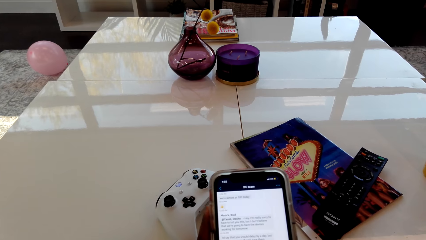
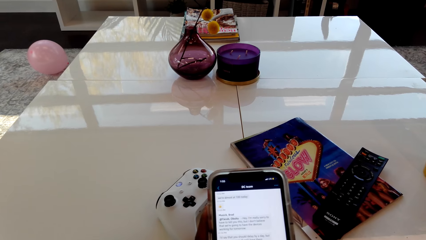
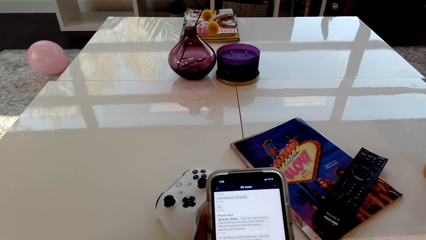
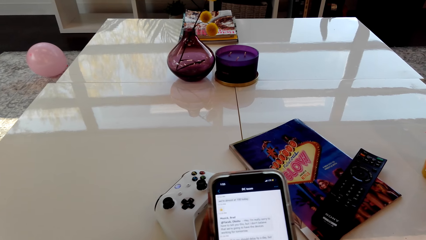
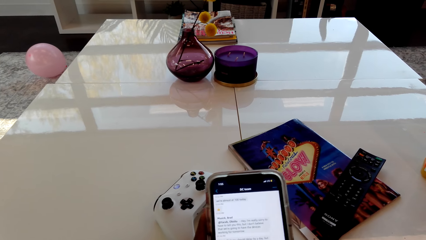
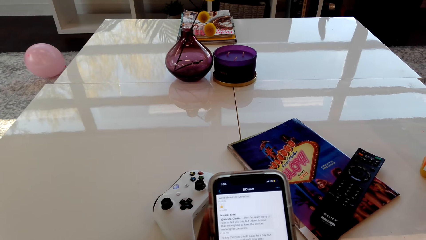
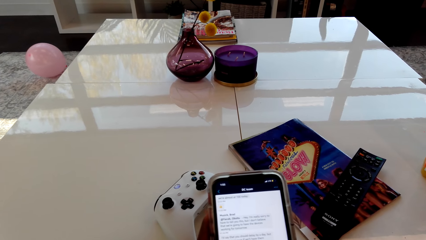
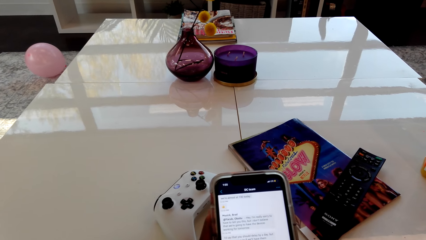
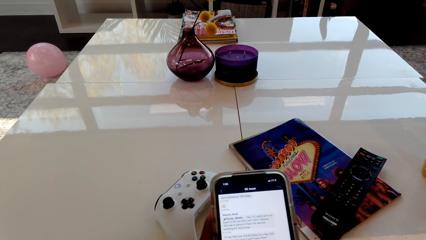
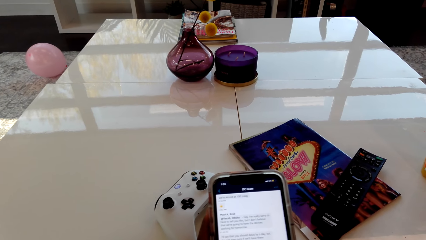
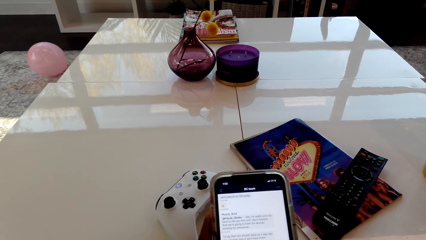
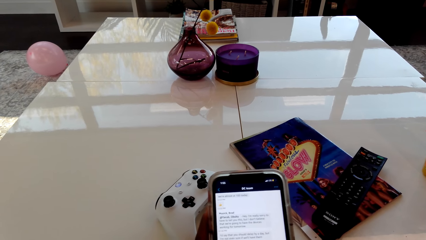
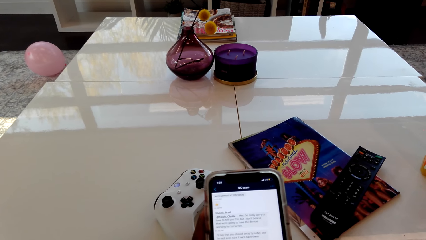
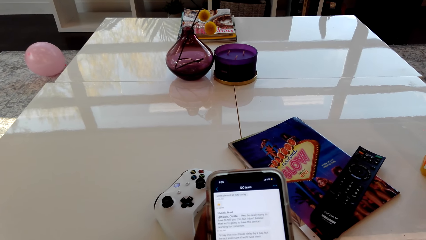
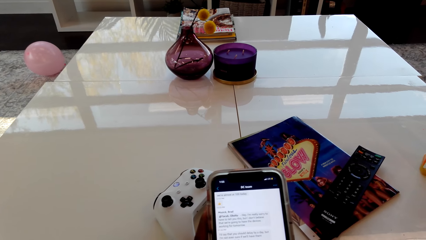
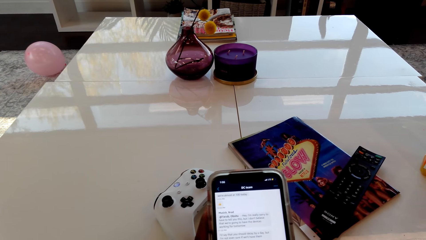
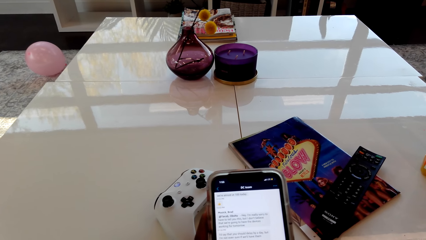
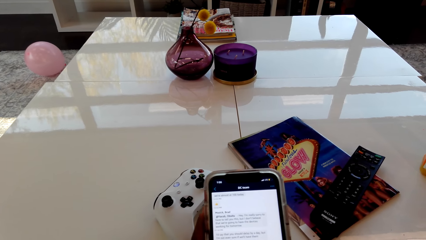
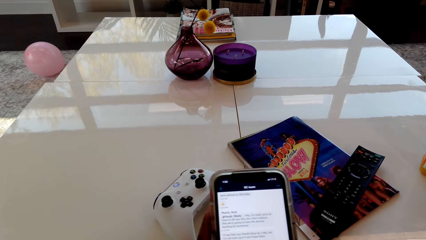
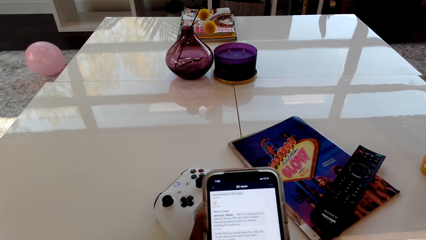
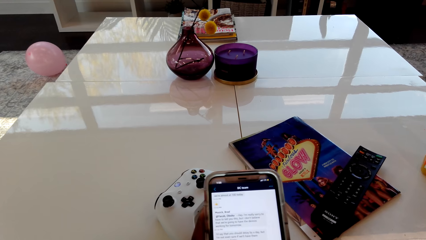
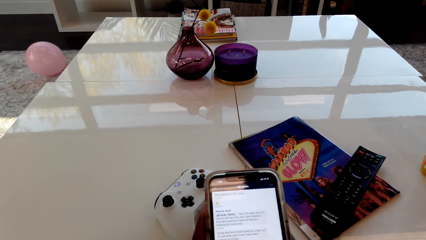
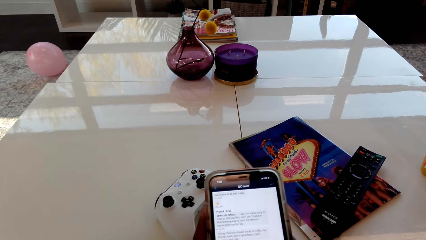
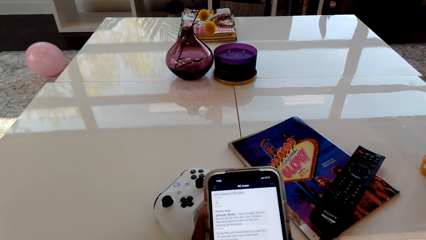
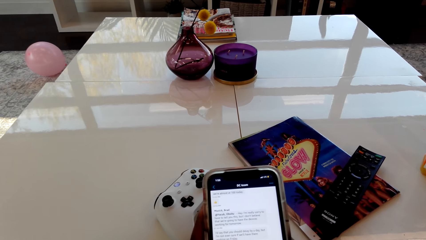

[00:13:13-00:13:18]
The camera wearer holds the phone.

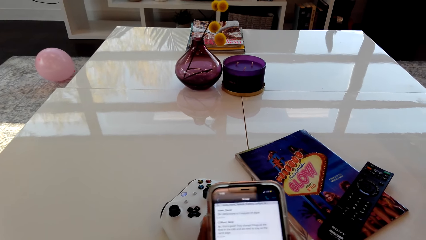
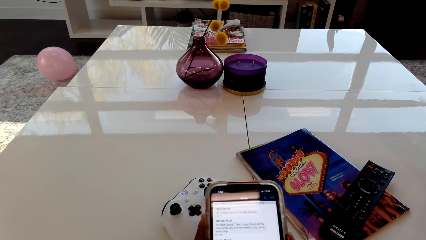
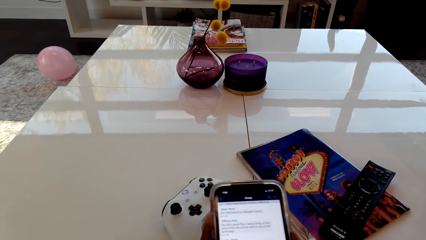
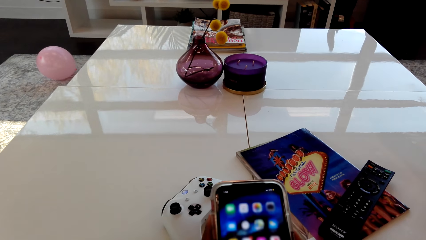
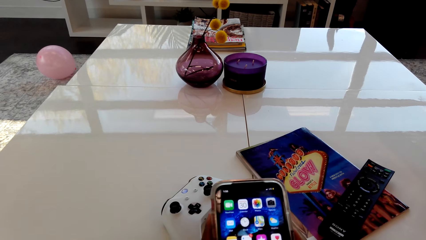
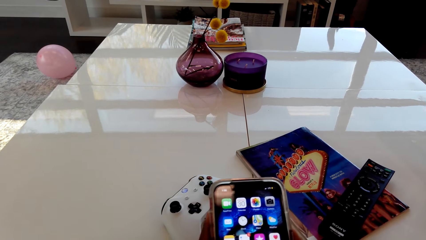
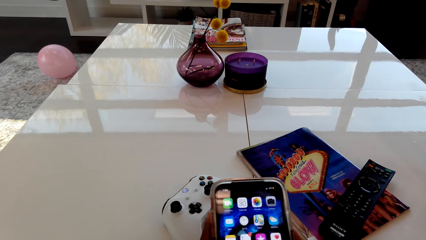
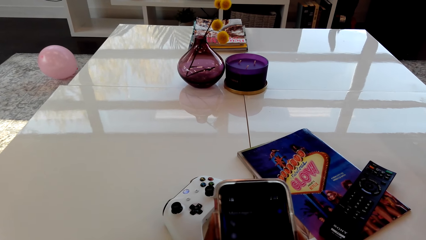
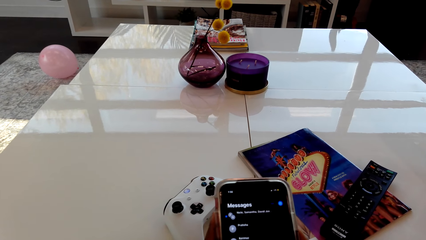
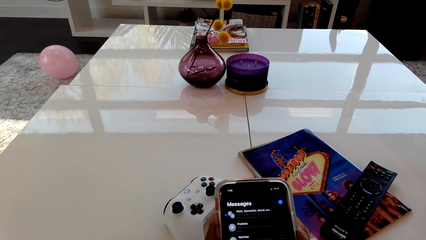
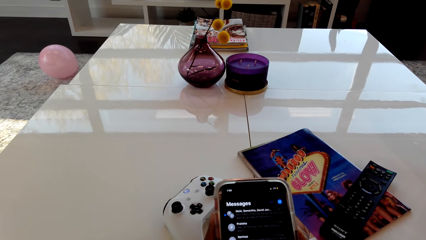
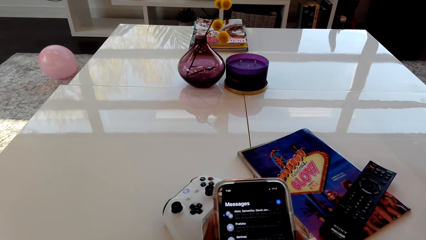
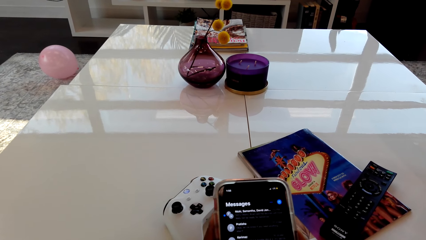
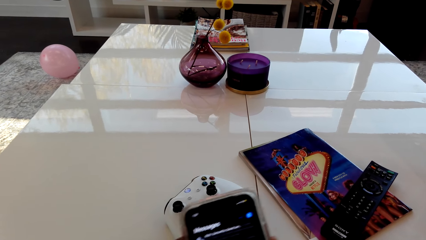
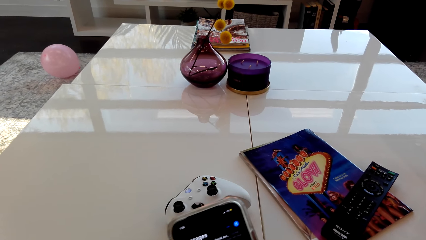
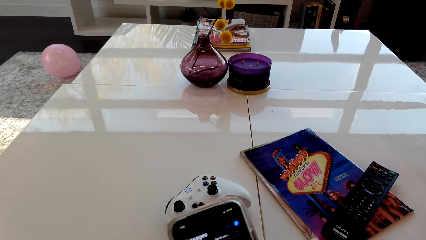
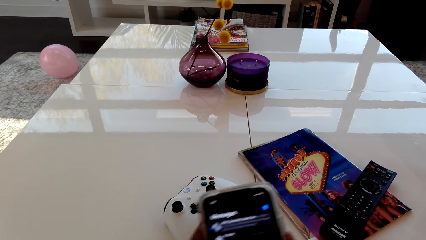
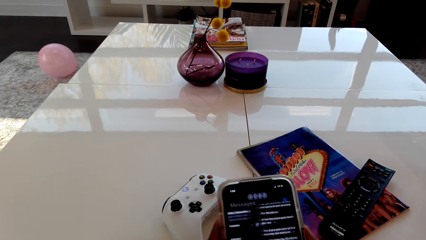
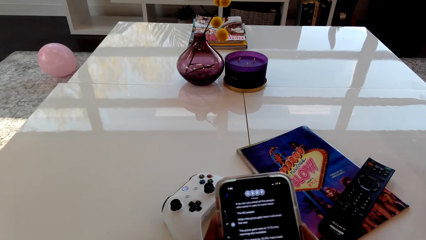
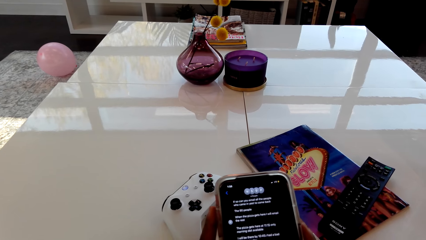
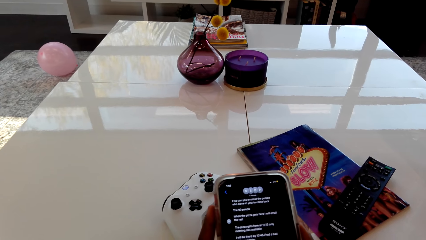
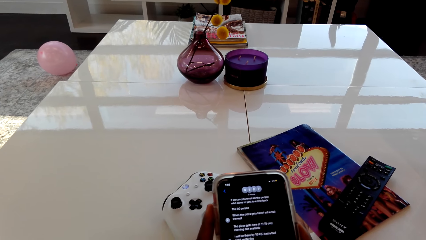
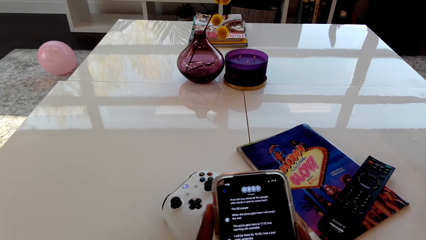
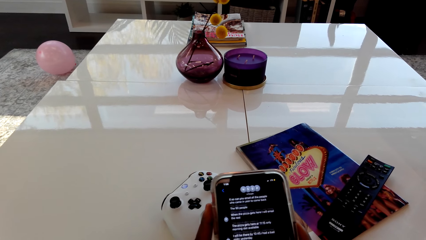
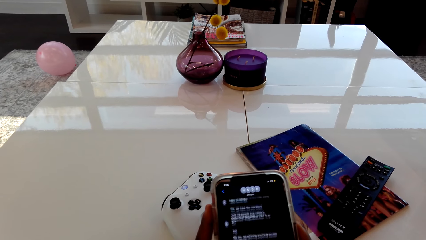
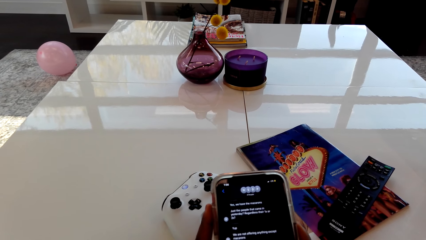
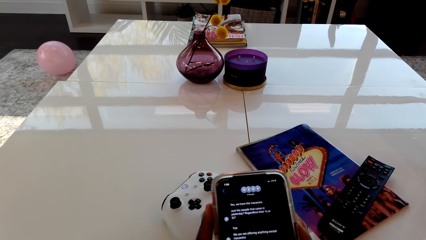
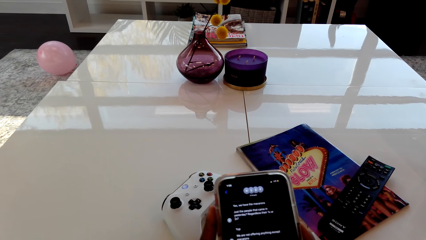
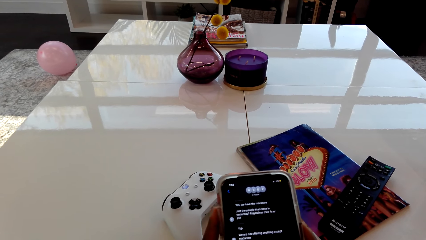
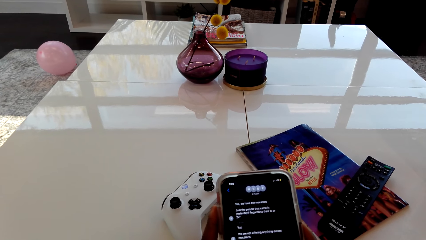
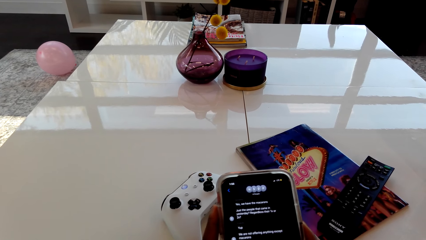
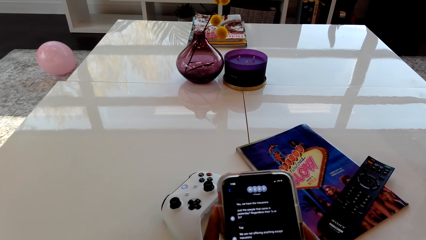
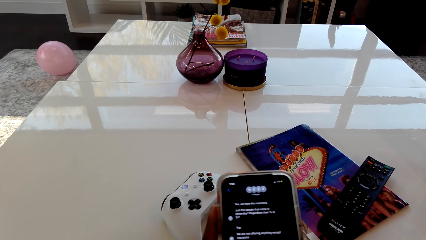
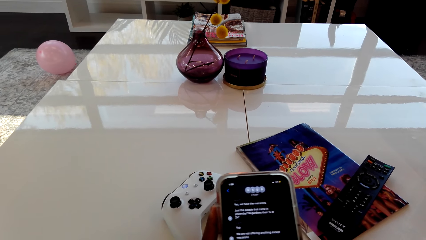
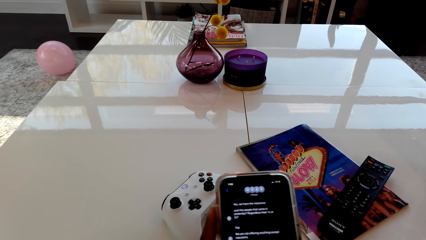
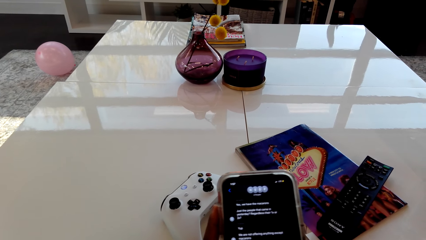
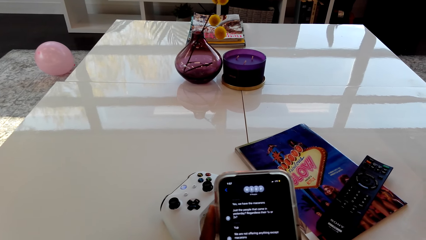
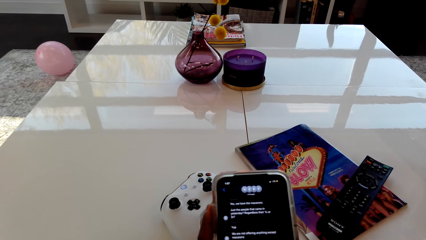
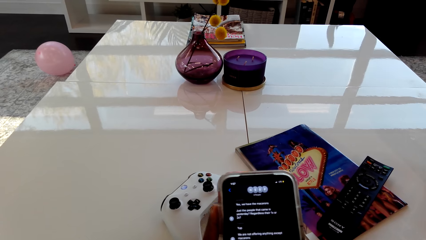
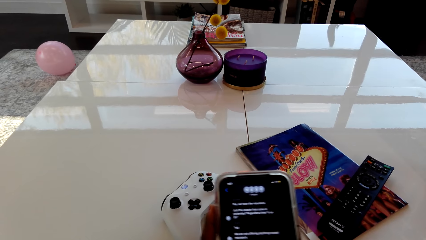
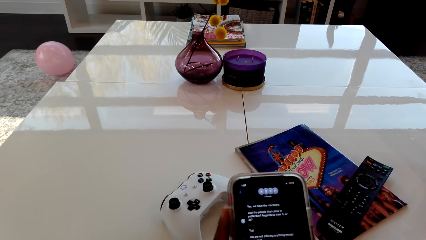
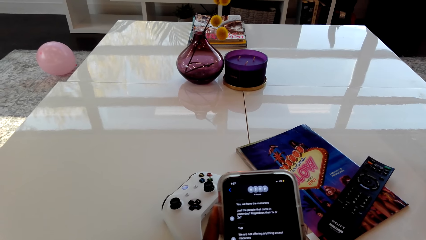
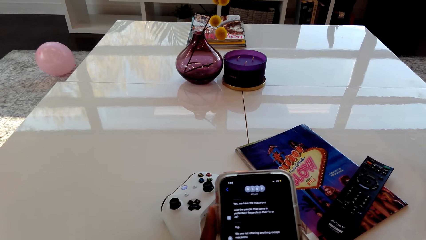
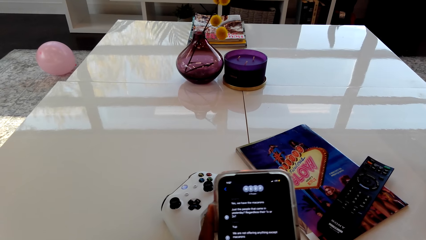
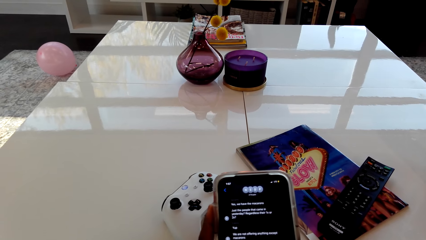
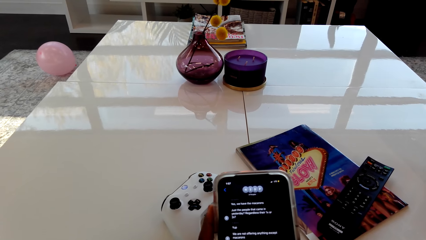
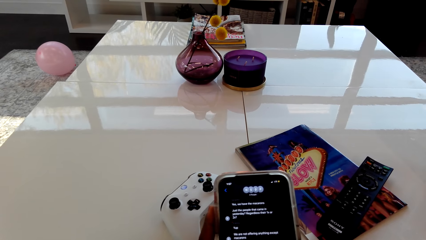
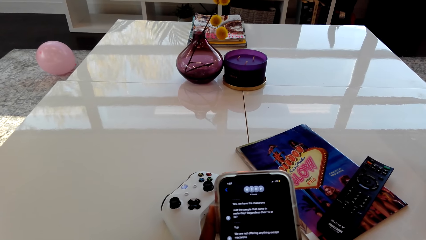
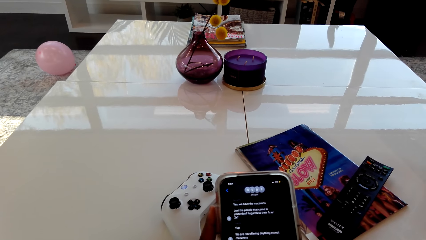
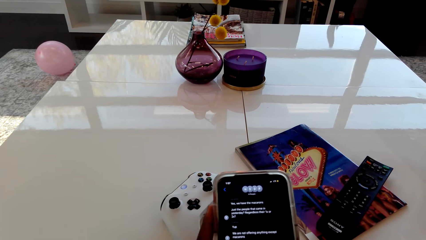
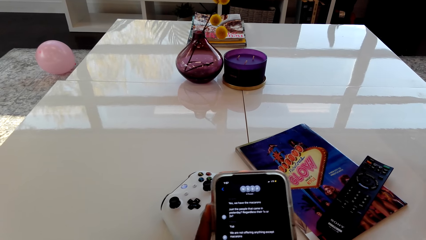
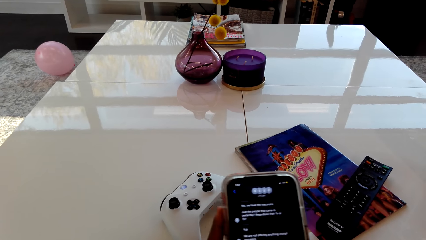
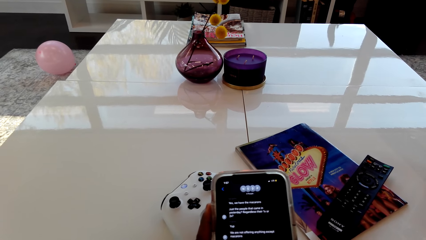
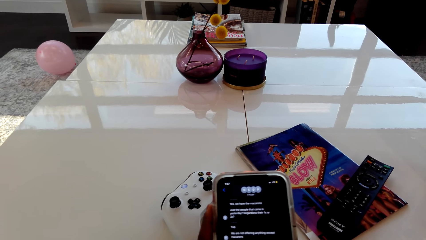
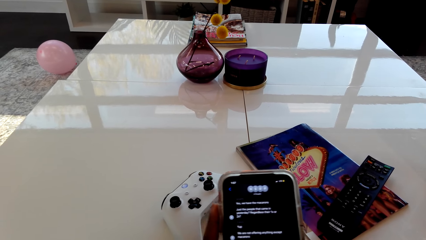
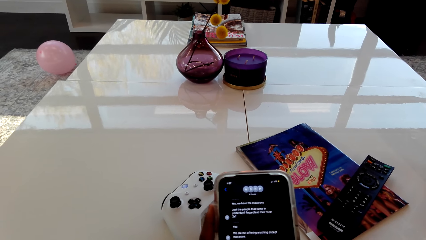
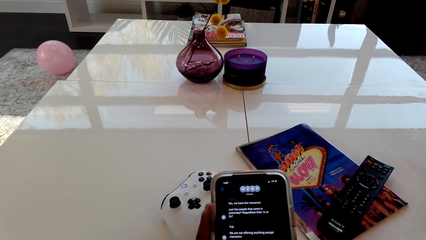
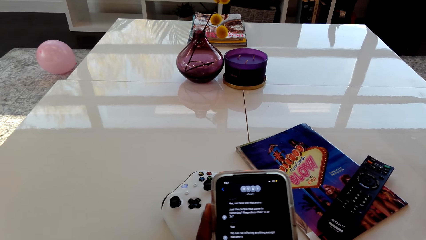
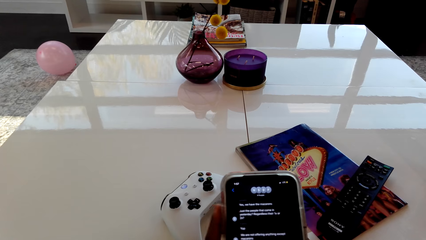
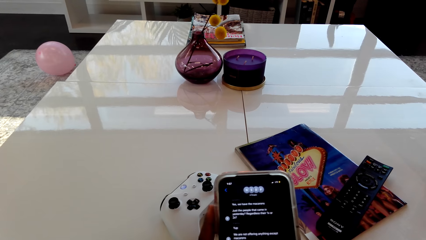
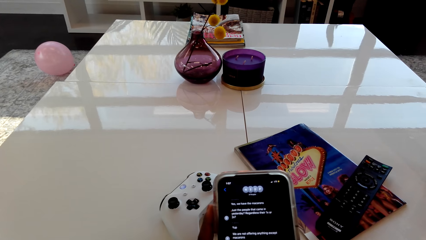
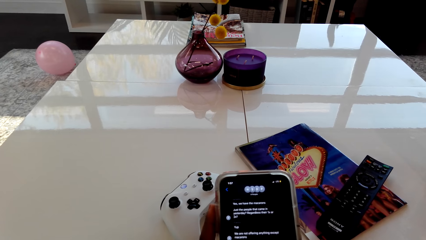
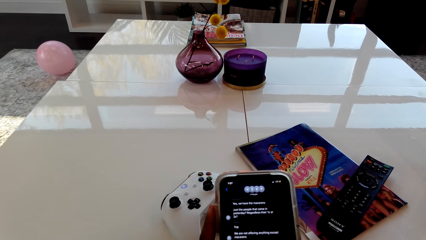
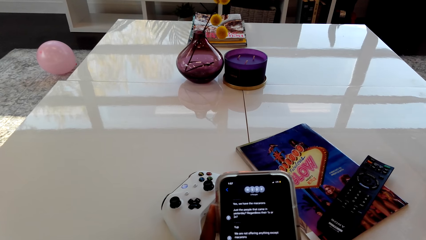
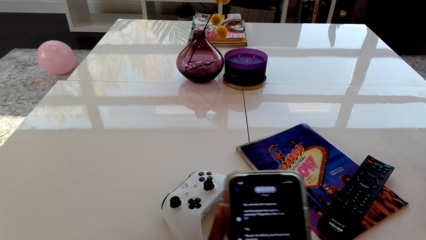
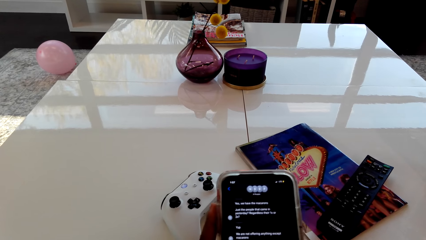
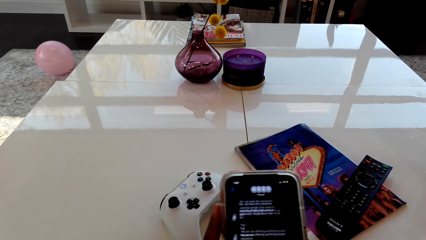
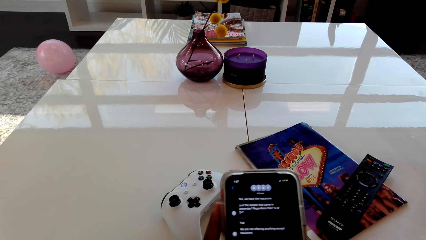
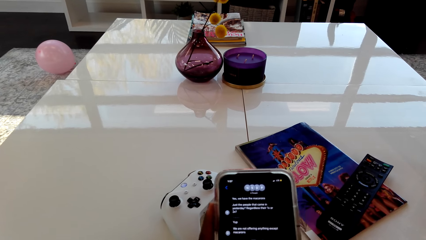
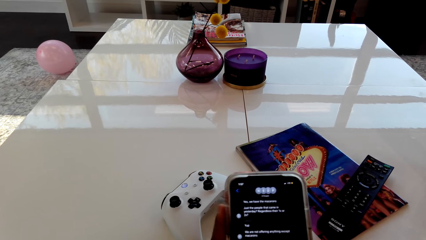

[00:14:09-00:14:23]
The camera wearer scrolls the phone. They move the phone with both hands.
